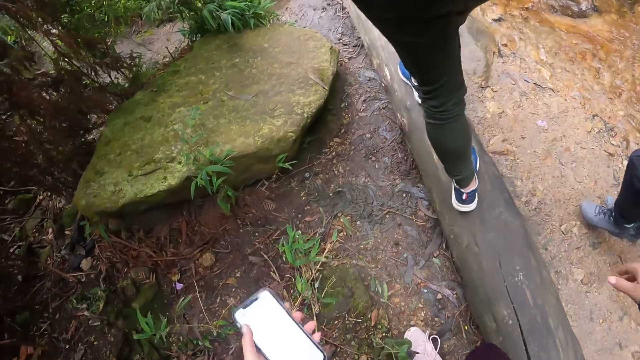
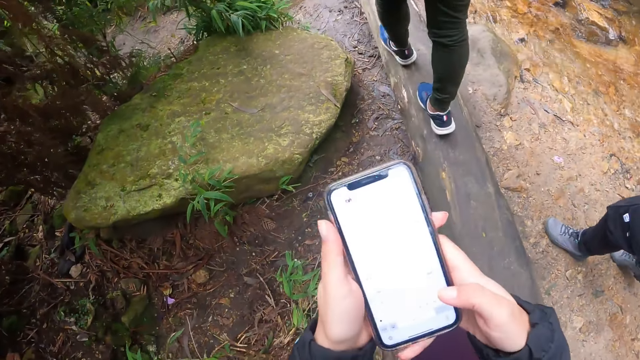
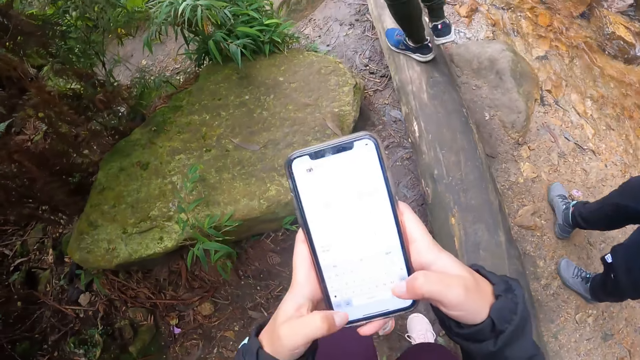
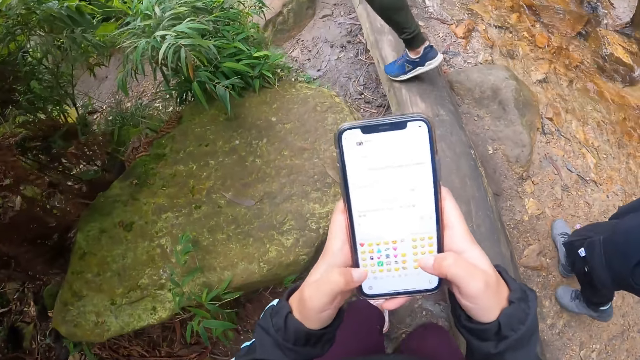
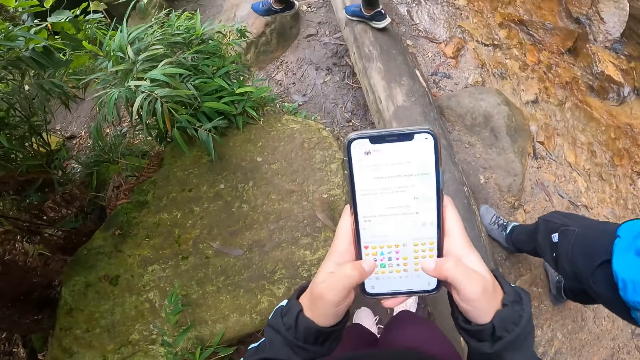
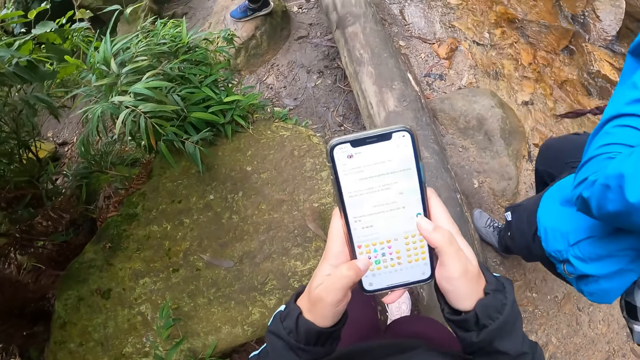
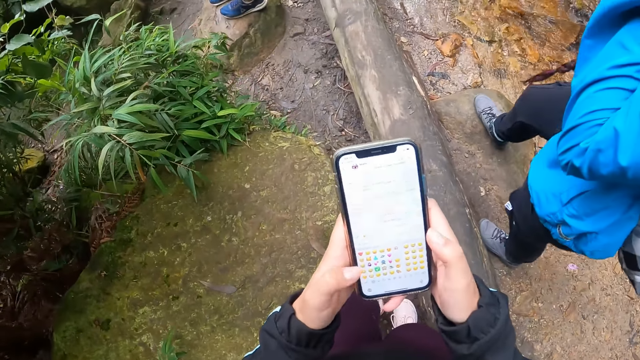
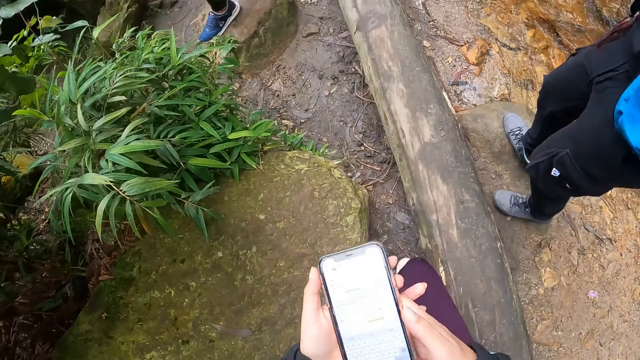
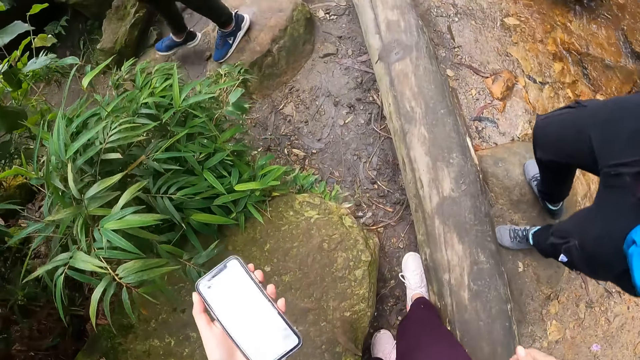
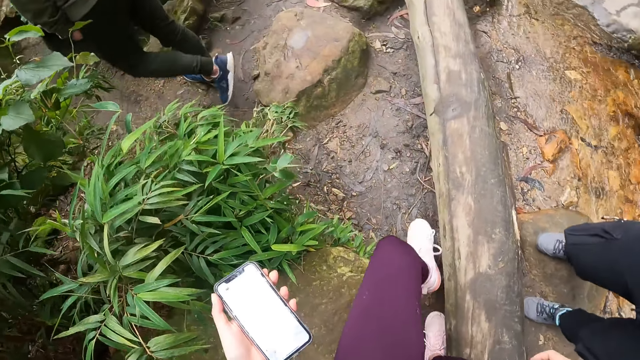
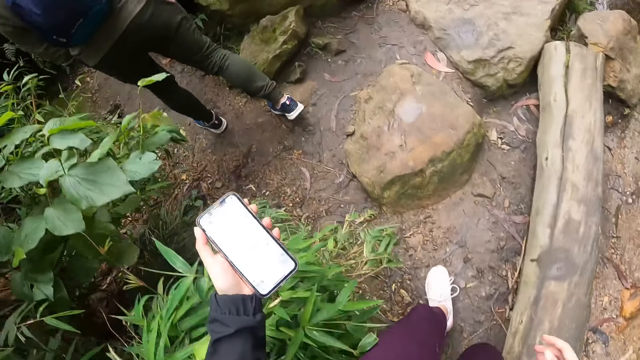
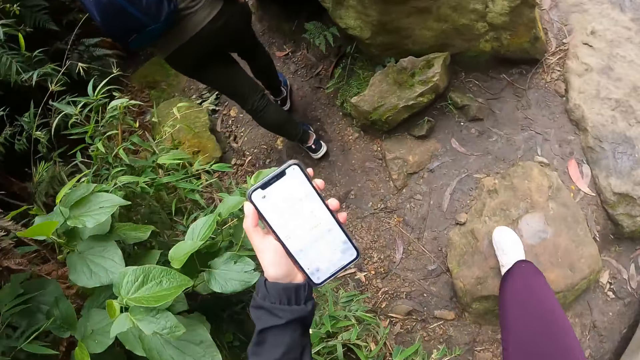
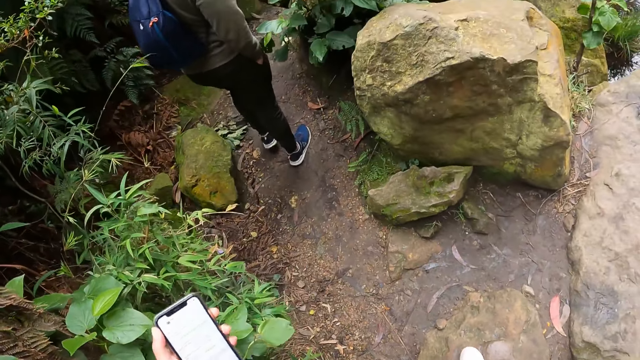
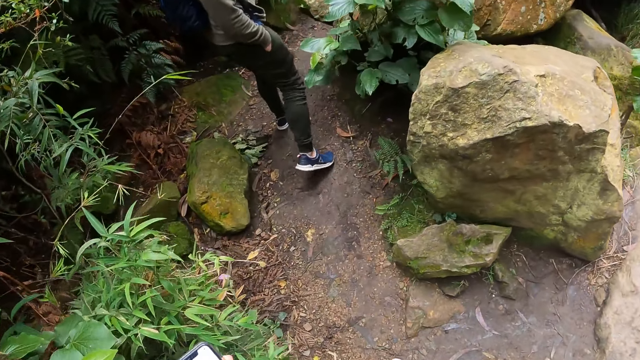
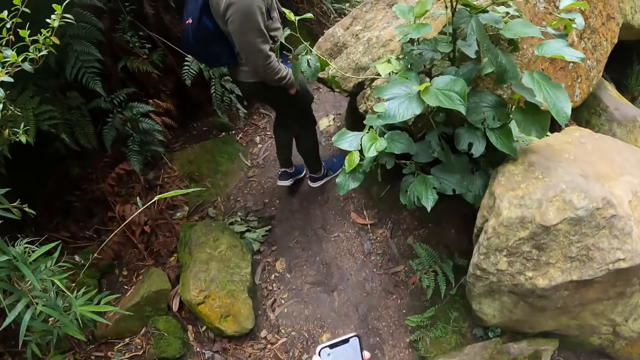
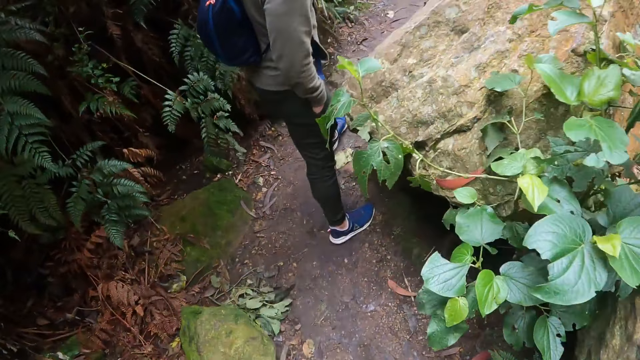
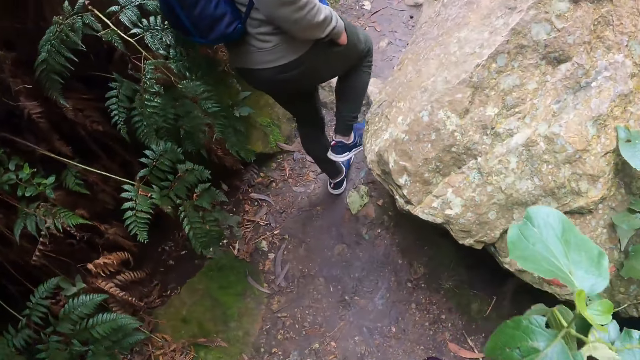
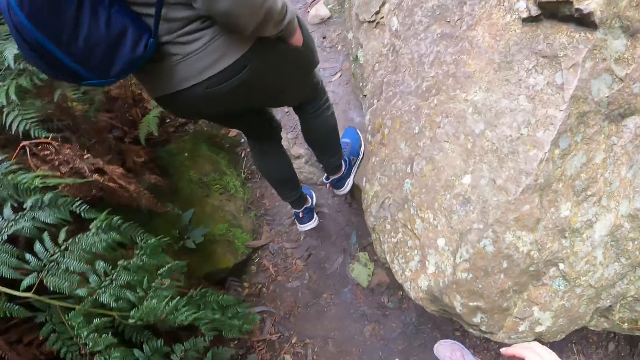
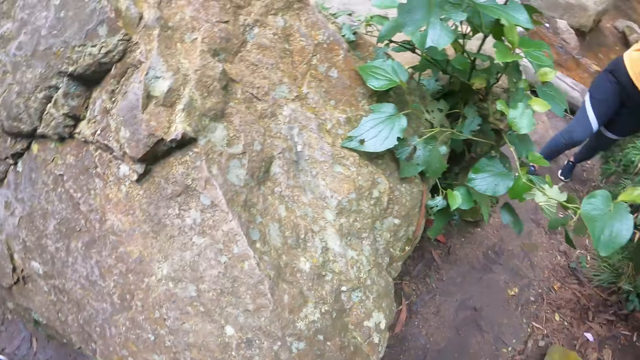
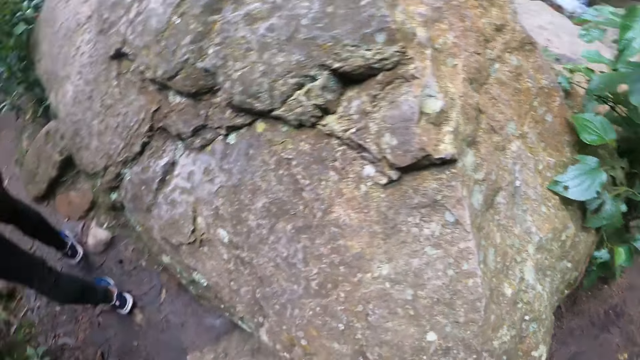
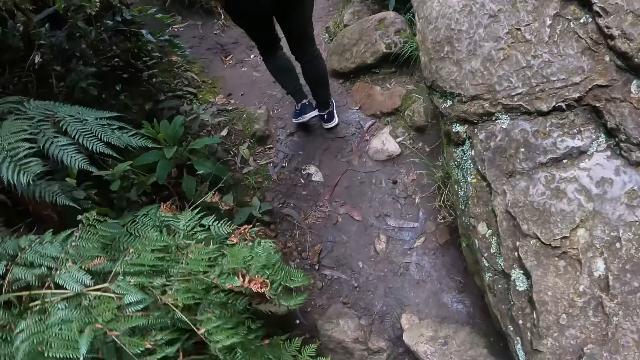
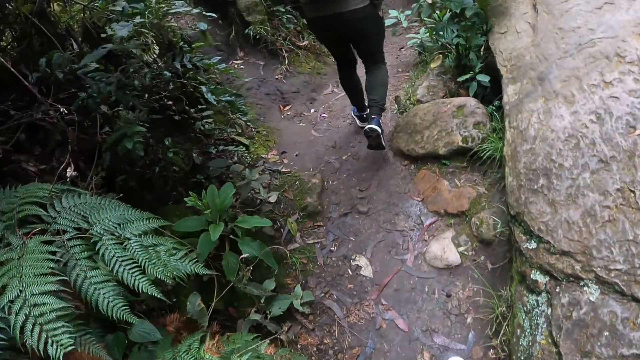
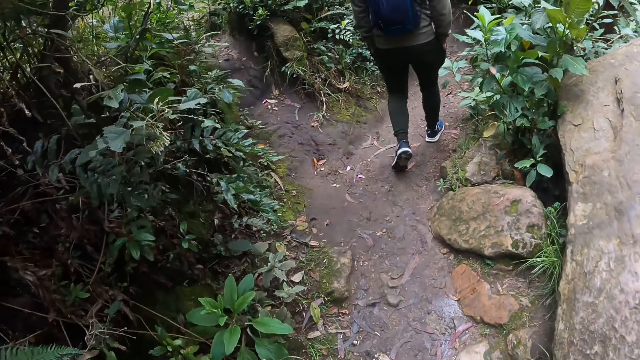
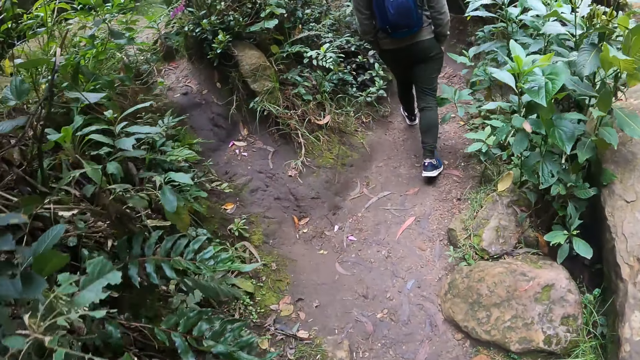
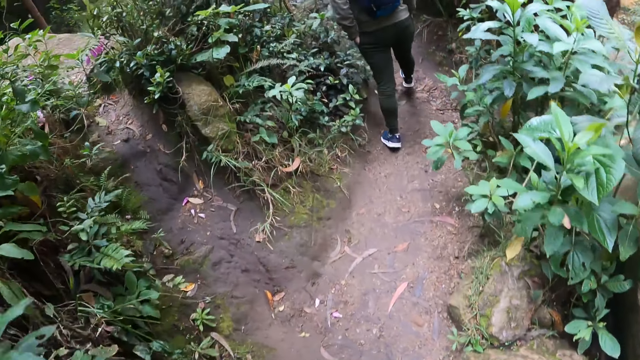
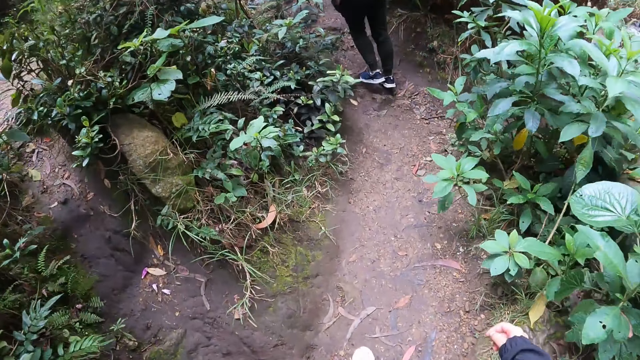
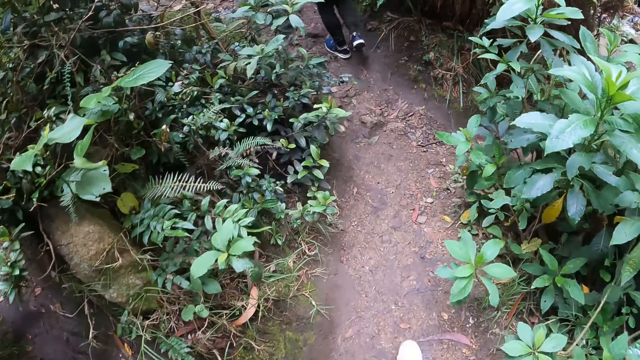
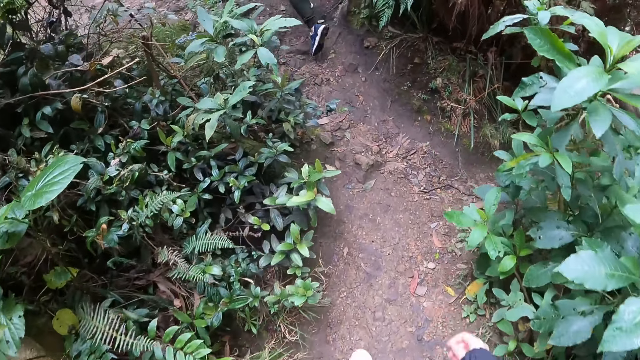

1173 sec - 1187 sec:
The camera wearer walks with a group of people. She operates the phone with her hands. A man walks around the forest. A woman walks around the forest. The camera wearer walks around the forest. She steps on a stone with her right leg. Another woman walks around the forest. The camera wearer walks around the forest.

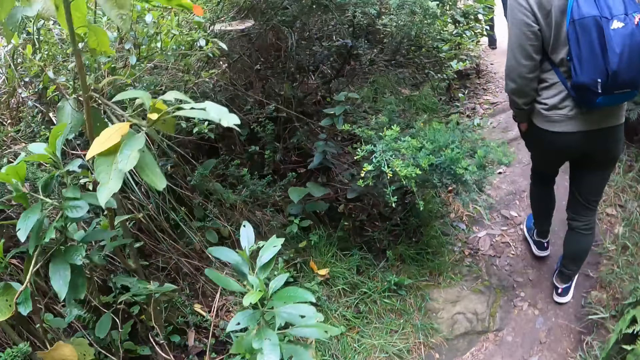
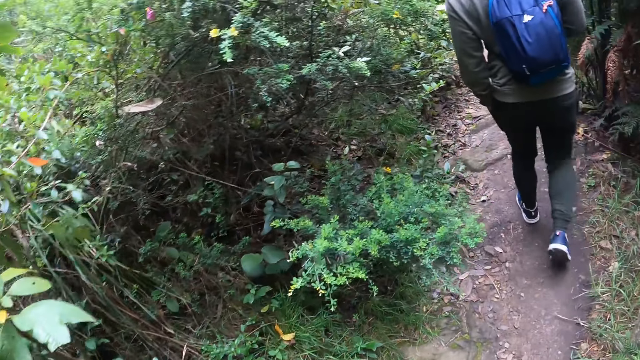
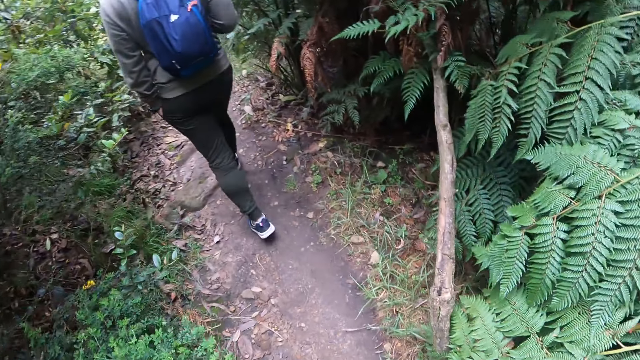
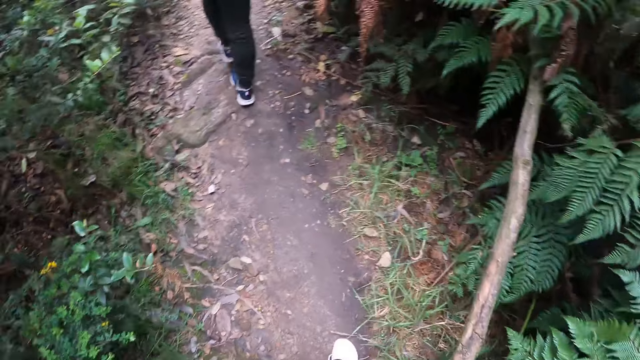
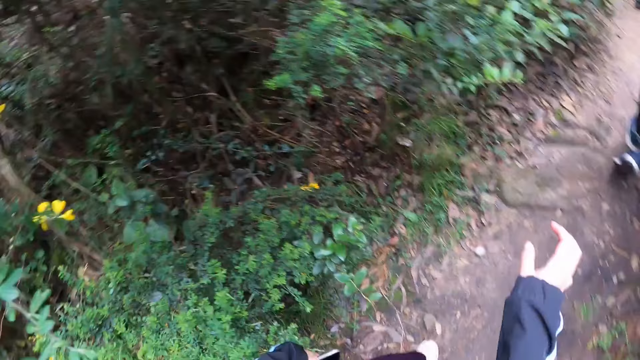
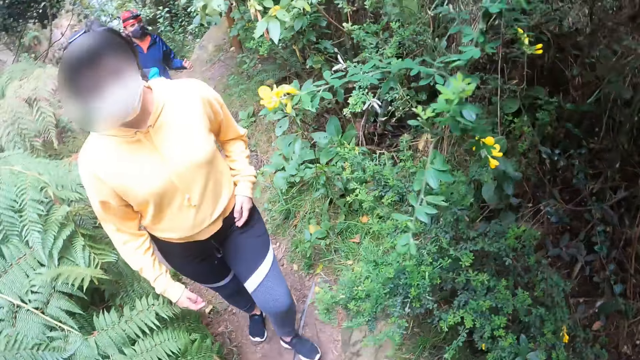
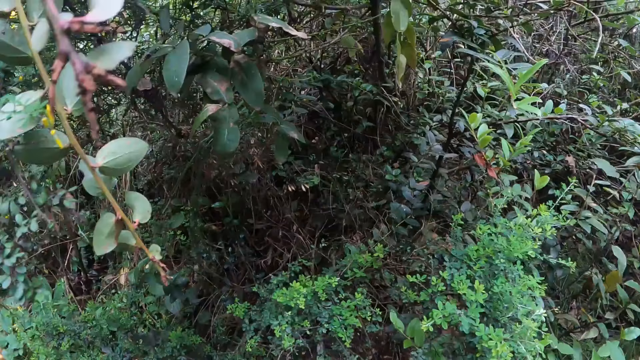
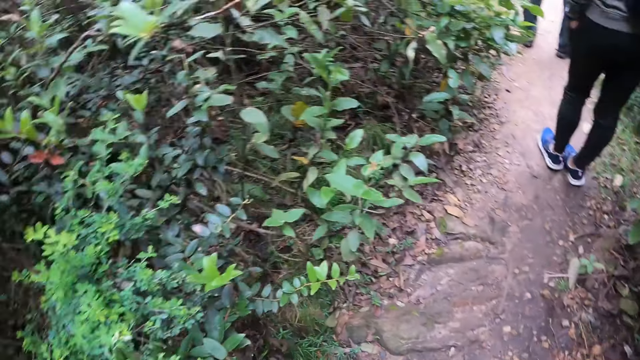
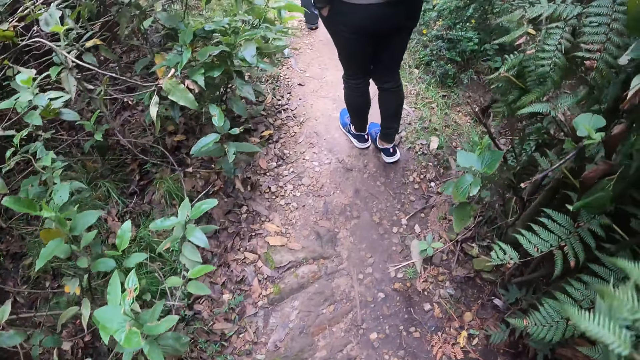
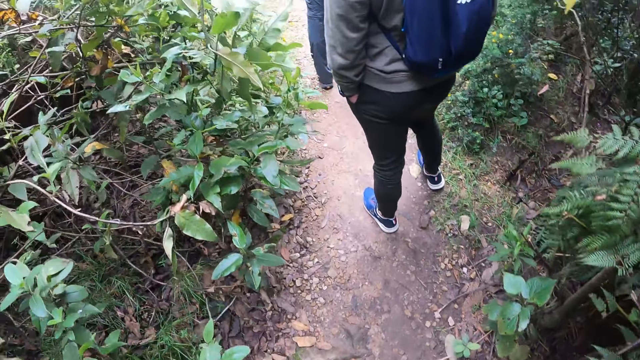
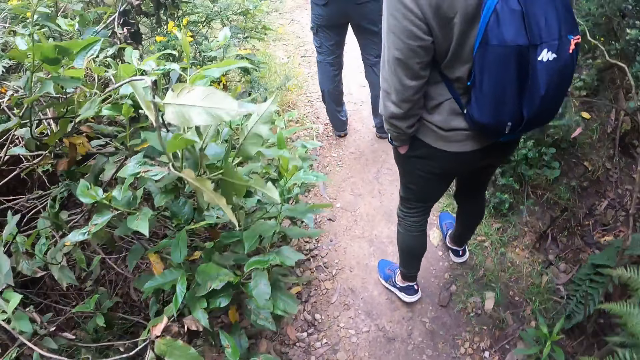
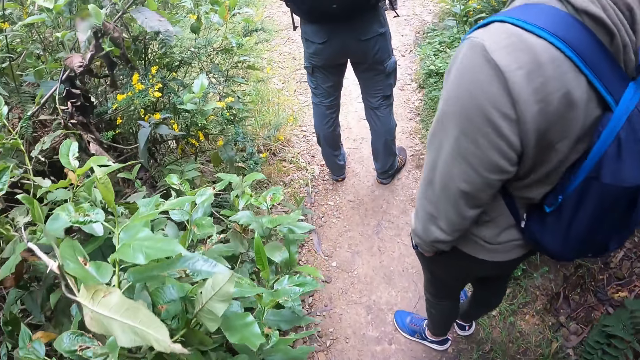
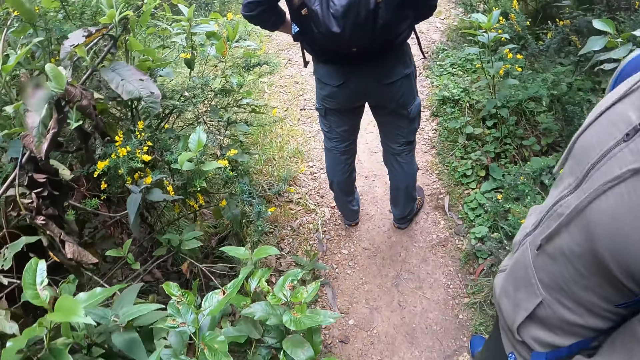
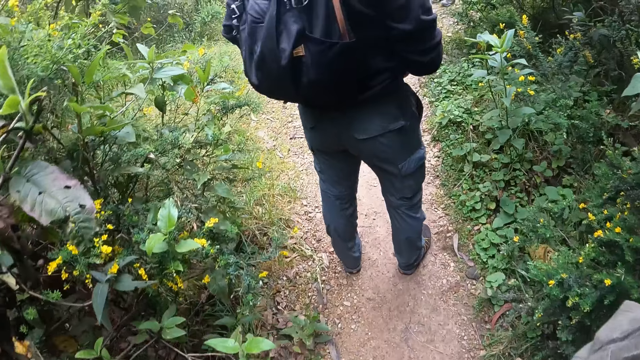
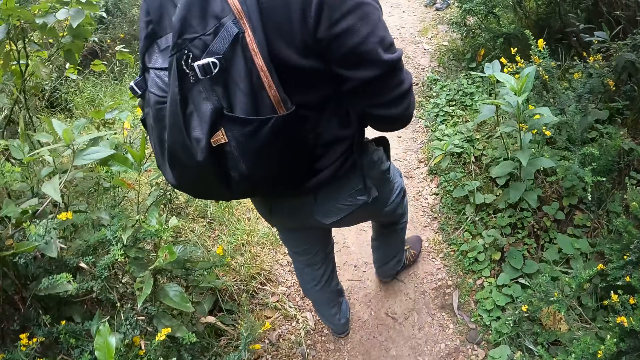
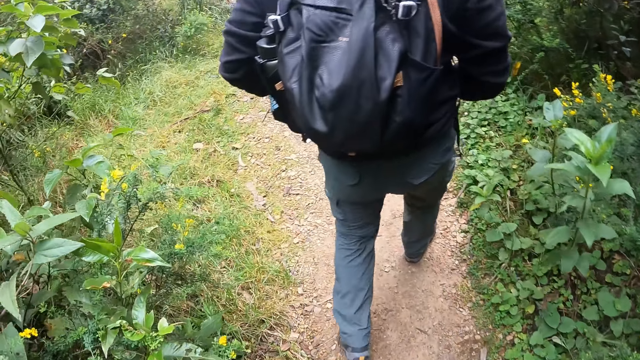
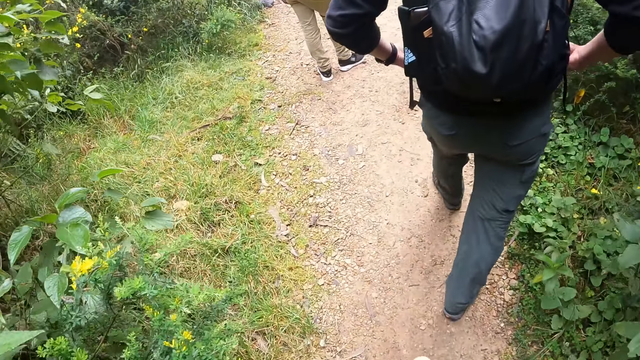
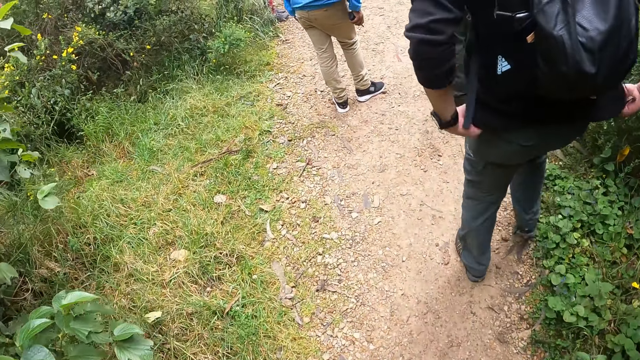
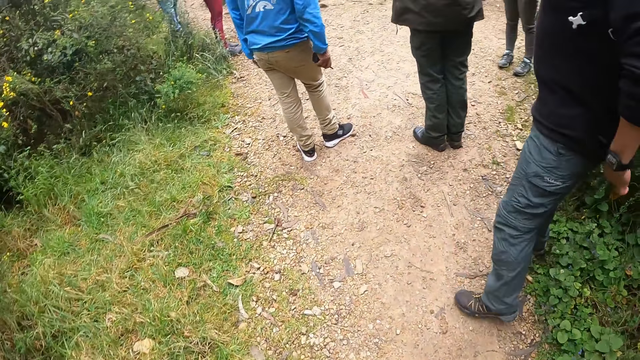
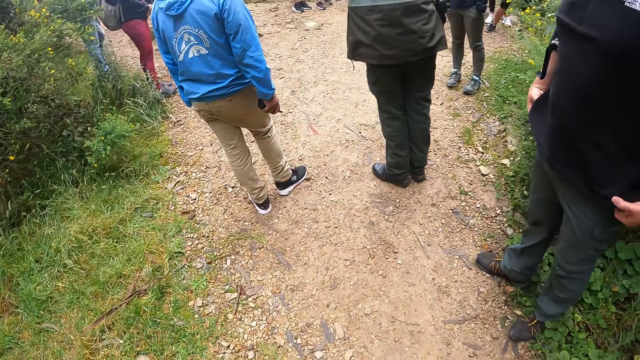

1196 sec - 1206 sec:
The camera wearer looks around the forest. They converse with a woman. They look around the forest. They walk around the forest.
